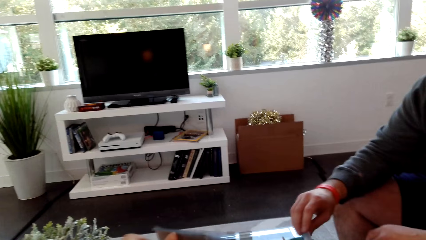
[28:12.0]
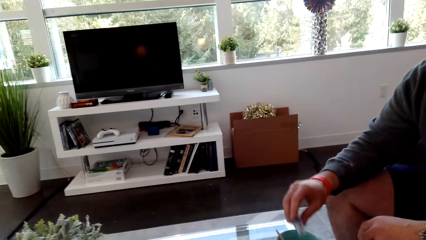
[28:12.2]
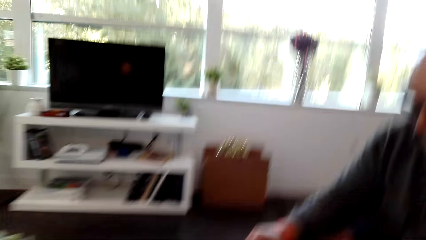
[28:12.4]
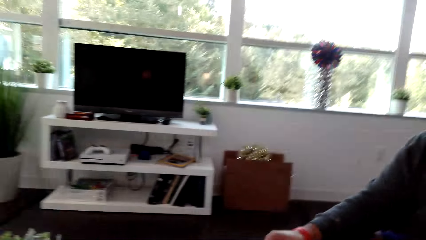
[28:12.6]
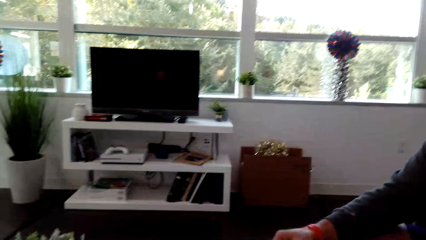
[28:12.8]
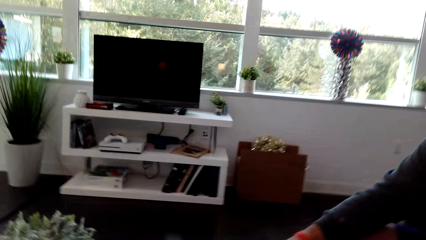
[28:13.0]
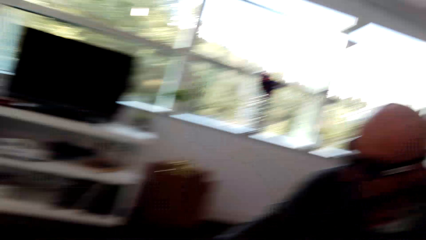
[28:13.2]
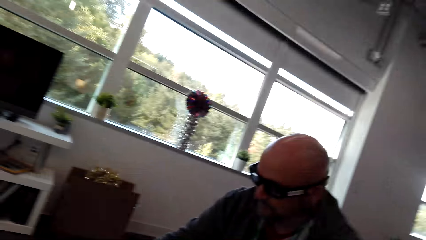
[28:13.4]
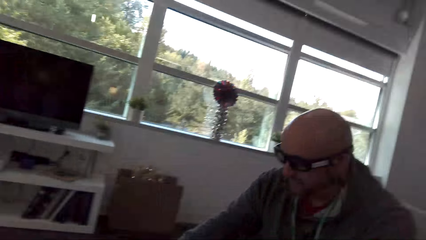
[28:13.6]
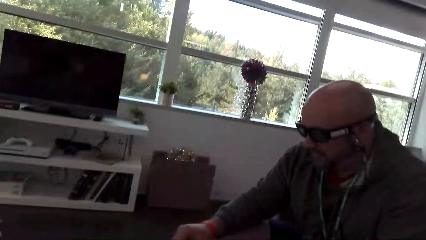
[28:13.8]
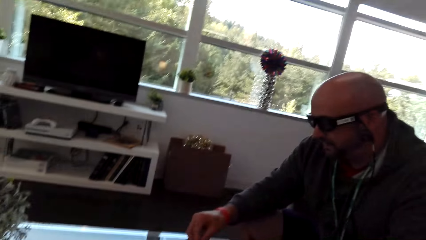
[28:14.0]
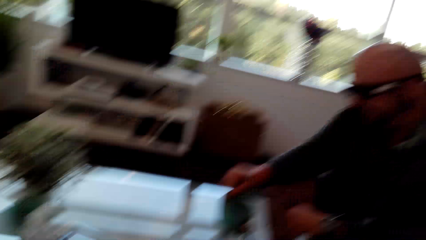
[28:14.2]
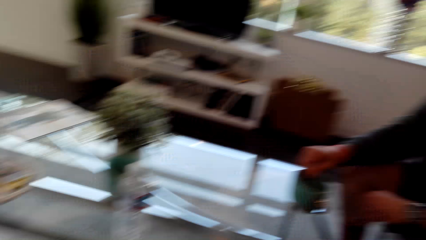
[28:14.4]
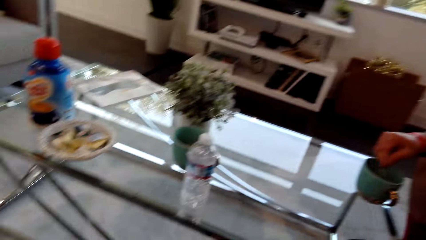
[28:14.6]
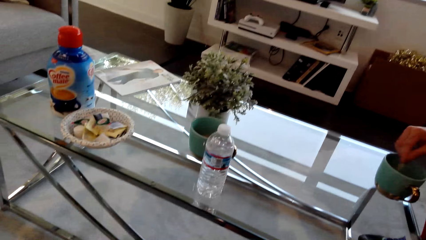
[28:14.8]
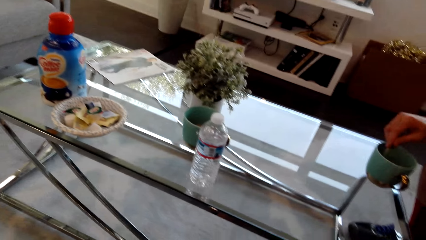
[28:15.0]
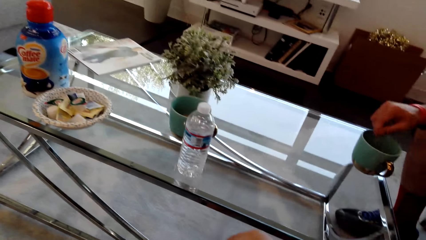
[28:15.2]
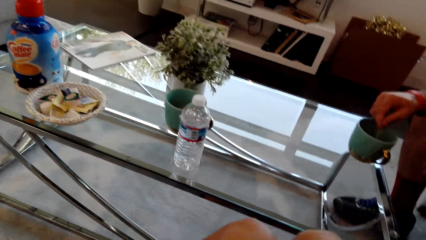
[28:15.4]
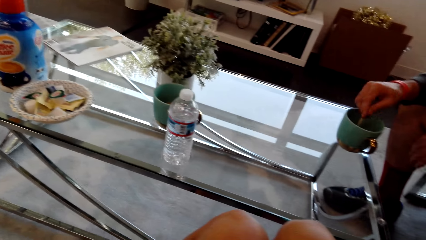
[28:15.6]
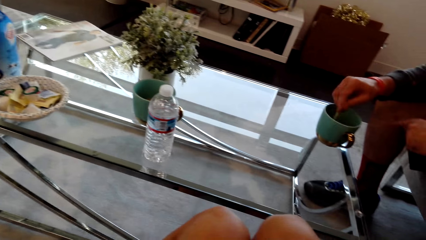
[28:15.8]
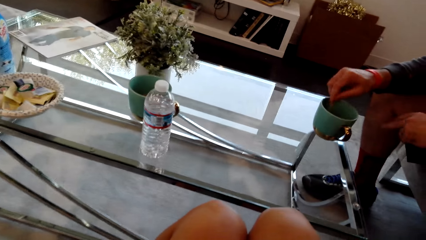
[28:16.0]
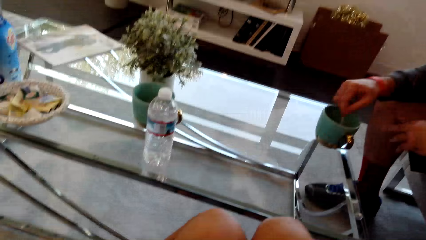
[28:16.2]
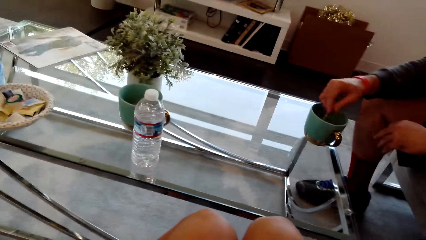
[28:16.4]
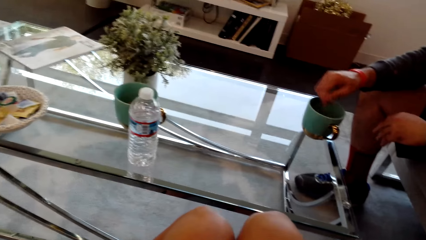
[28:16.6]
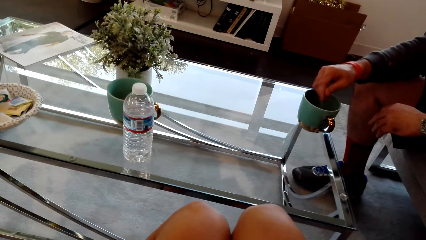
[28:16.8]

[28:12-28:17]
A man puts something in the mug. The camera wearer dialogs with the man. The man stirs something in a cup. The camera wearer dialogs with the man.

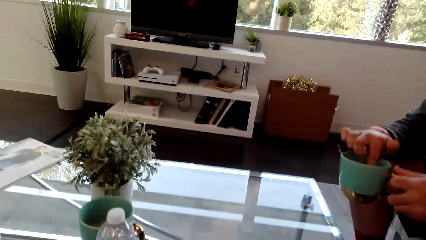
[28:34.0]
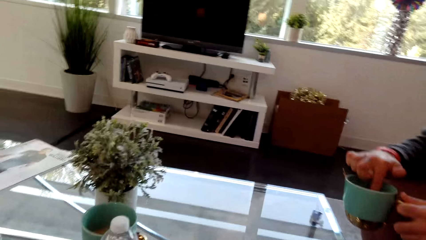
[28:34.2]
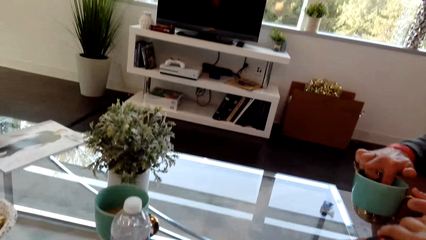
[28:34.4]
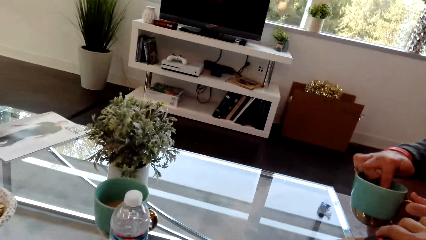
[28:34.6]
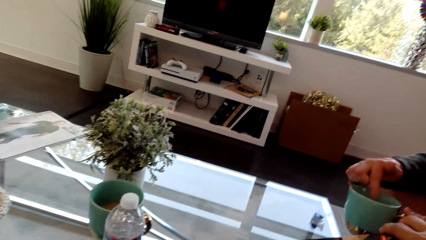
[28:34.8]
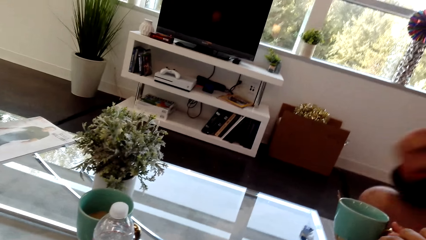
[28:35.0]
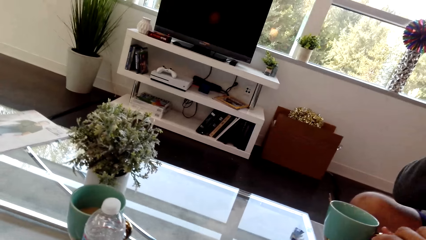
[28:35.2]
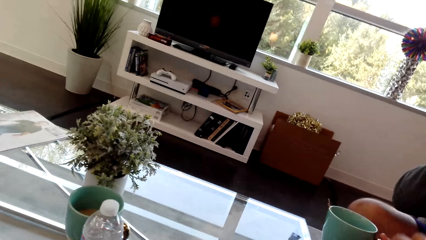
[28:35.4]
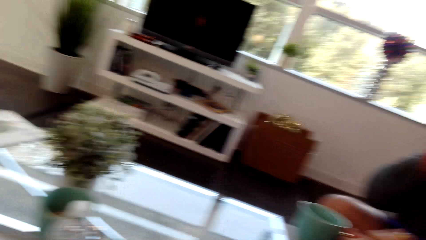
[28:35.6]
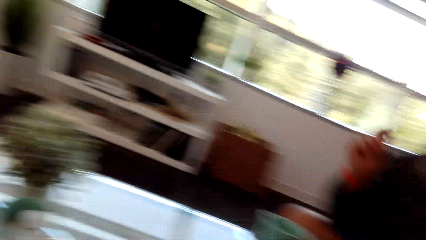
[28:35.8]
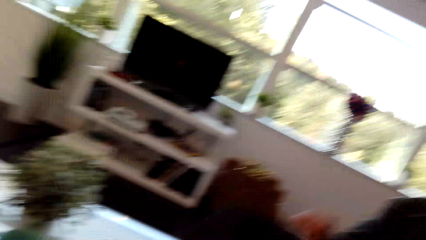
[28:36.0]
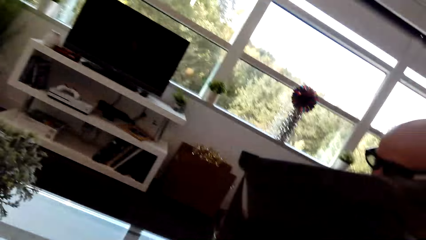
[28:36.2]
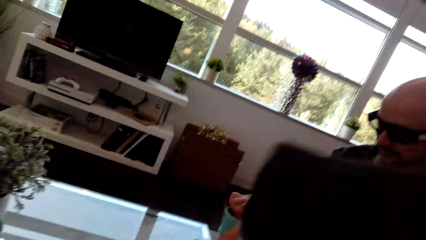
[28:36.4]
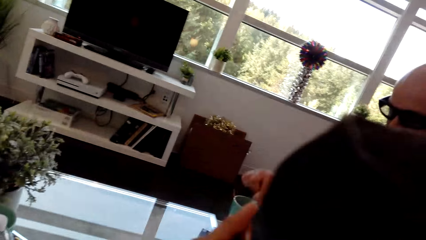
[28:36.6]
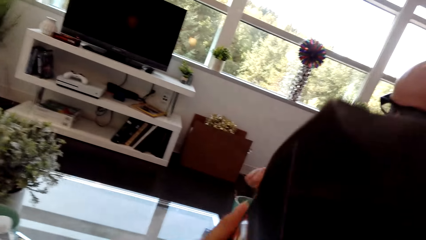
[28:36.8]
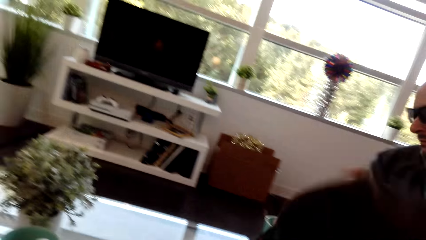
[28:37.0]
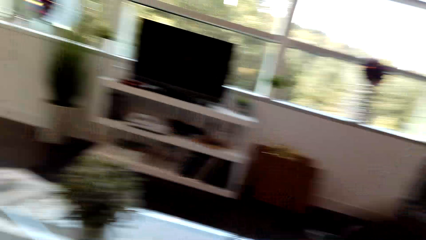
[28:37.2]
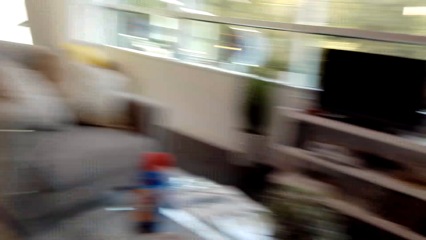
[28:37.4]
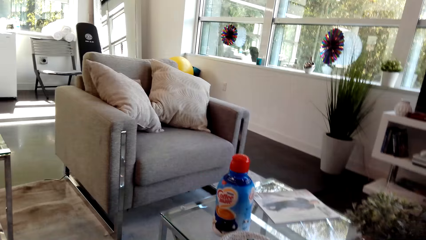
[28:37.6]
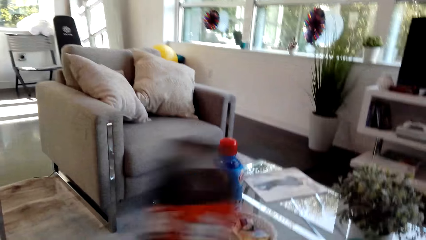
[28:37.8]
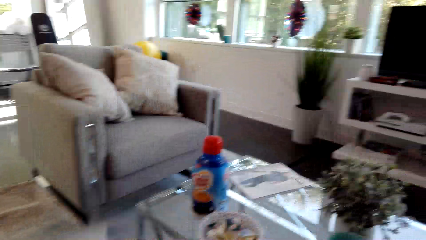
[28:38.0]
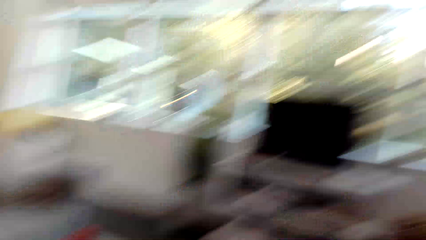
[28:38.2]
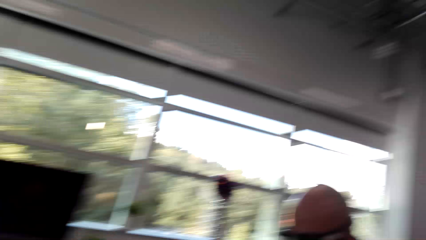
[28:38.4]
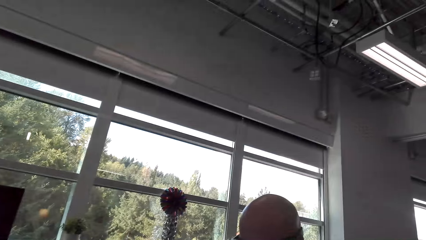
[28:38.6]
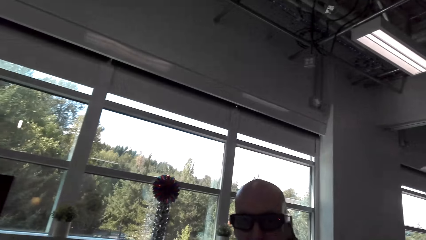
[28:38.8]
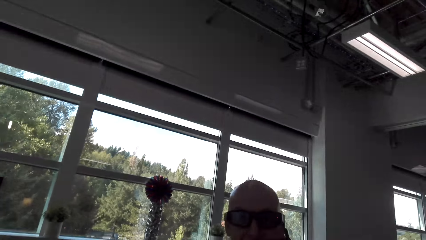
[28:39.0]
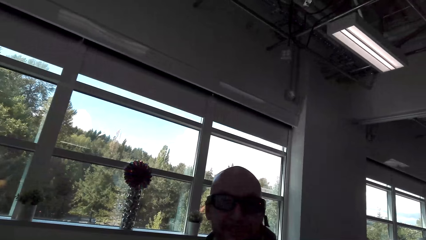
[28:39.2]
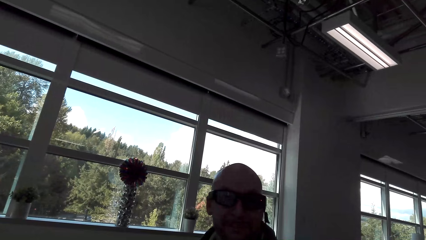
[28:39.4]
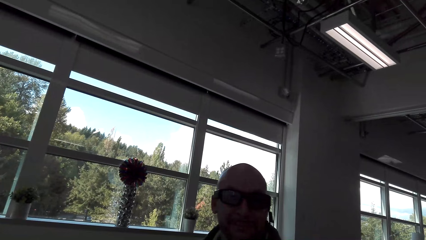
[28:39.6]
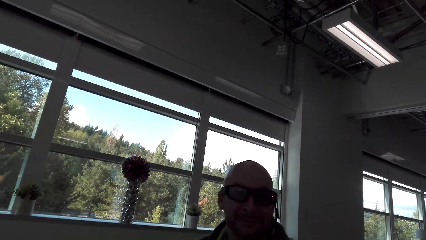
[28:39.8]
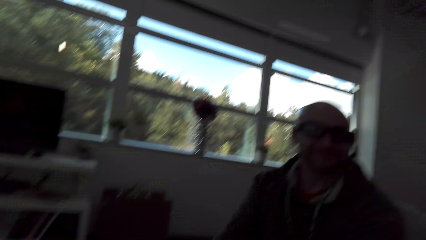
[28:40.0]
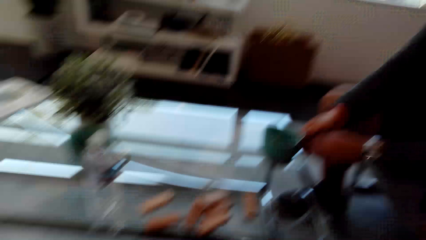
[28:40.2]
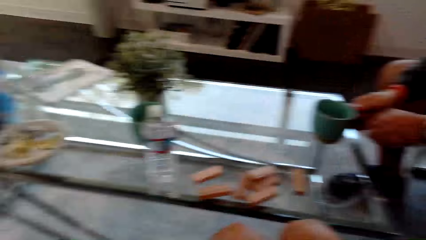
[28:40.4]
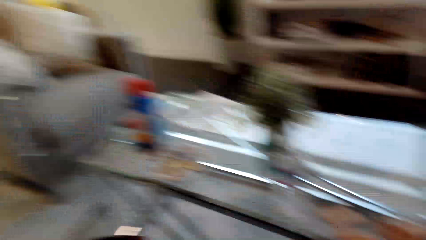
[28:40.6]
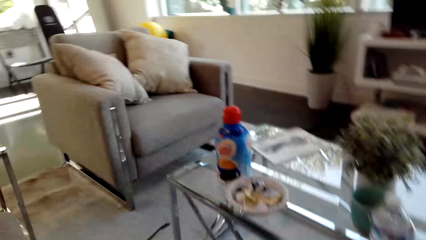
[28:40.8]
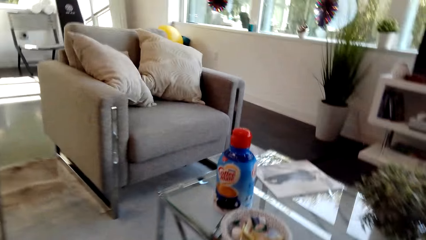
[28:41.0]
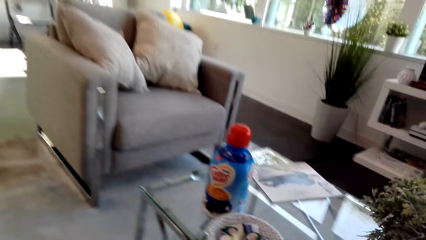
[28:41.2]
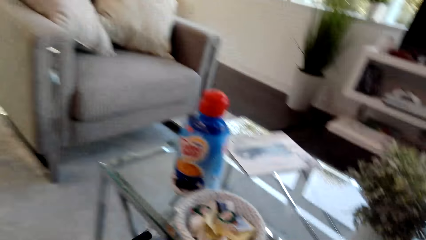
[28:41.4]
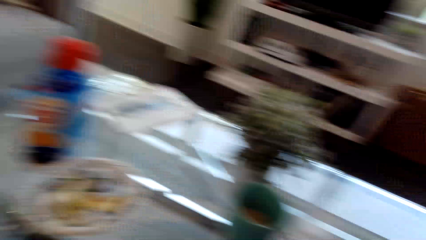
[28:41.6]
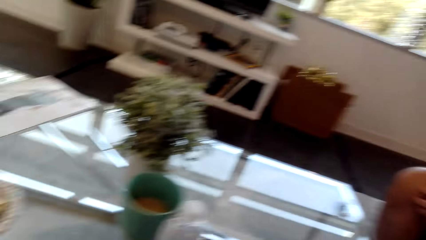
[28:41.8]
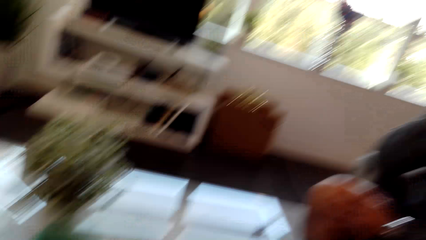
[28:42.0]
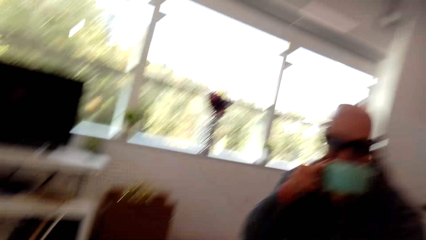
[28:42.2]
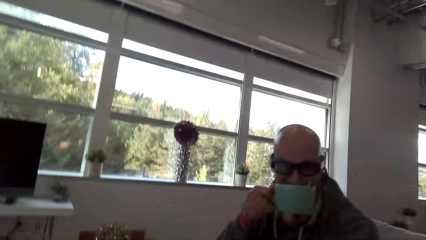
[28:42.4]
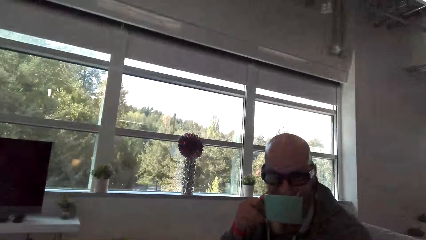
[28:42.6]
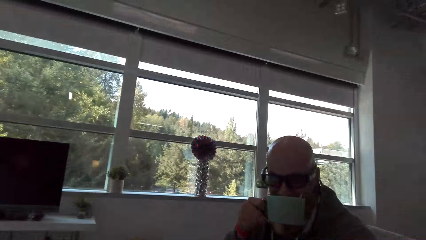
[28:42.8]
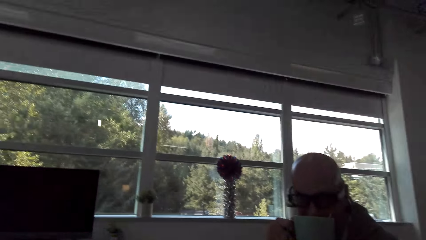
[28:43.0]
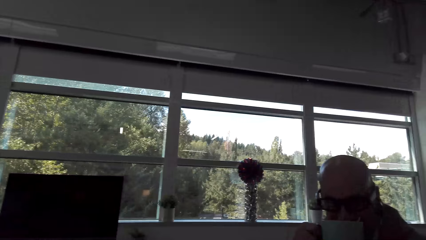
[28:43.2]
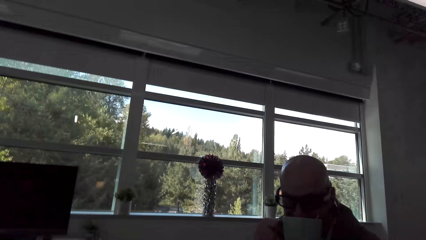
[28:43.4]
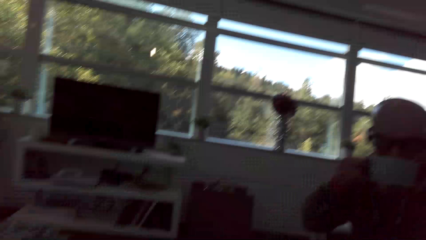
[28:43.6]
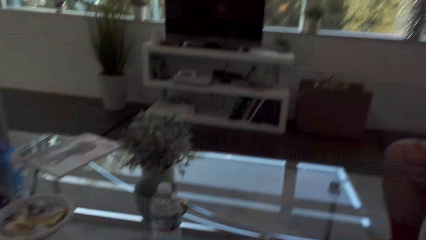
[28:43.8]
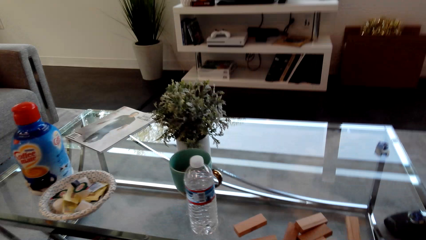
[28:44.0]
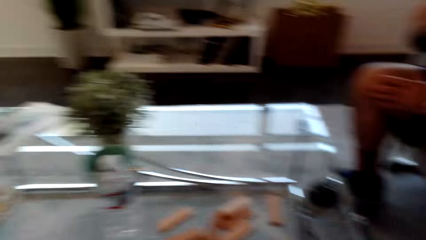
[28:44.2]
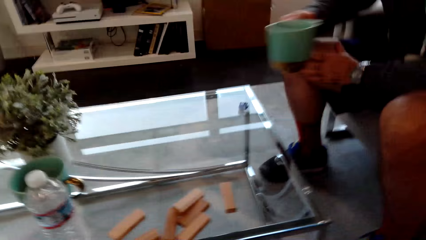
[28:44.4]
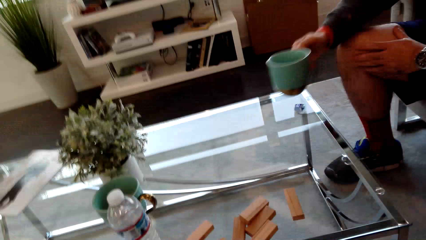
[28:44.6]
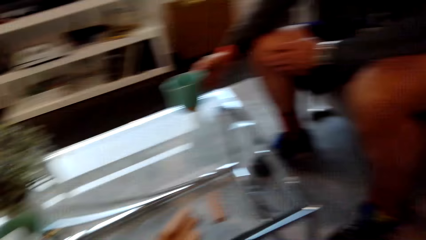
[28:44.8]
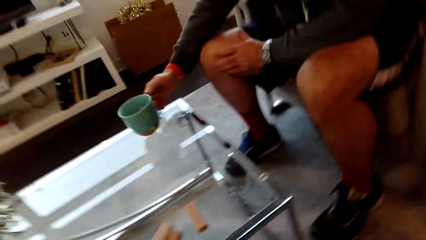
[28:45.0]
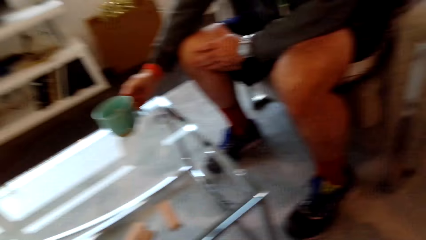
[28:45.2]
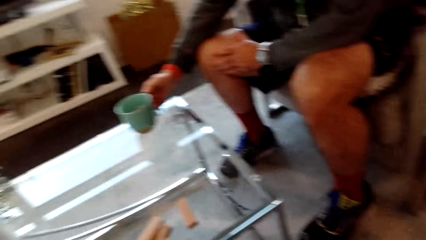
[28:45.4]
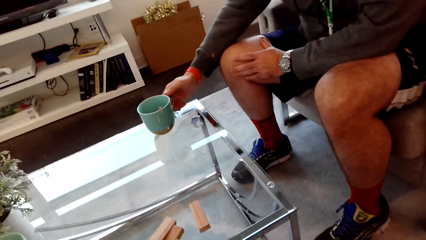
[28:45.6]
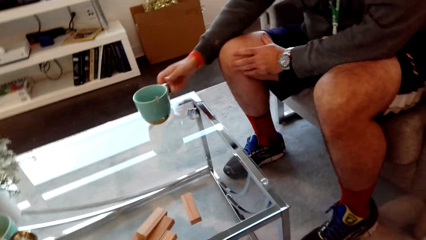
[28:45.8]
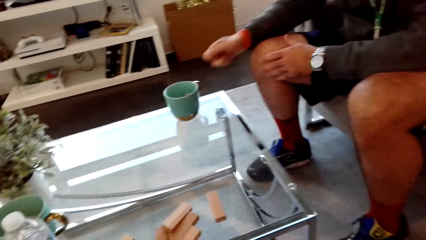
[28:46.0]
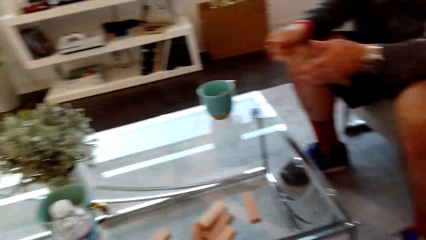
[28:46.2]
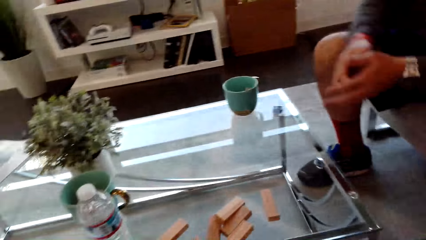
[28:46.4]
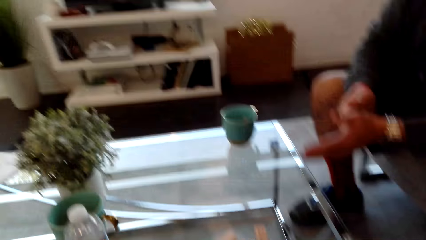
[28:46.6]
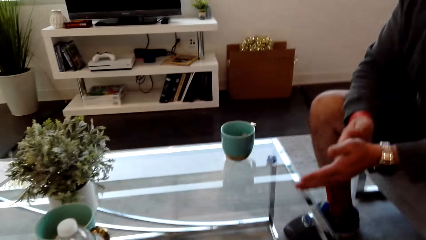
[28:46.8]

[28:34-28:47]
A man puts a finger in the mug. The camera wearer dialogs with the man. They lift something and look around. The man drinks coffee. He places the mug on the table.
